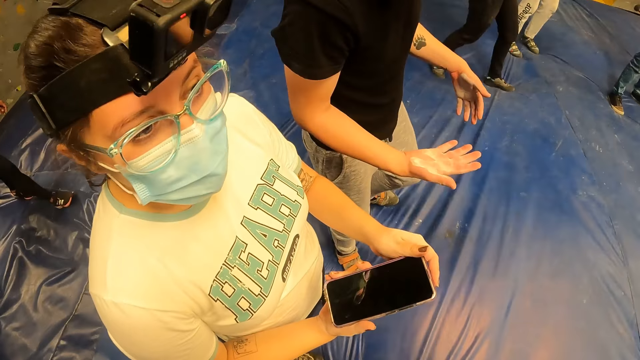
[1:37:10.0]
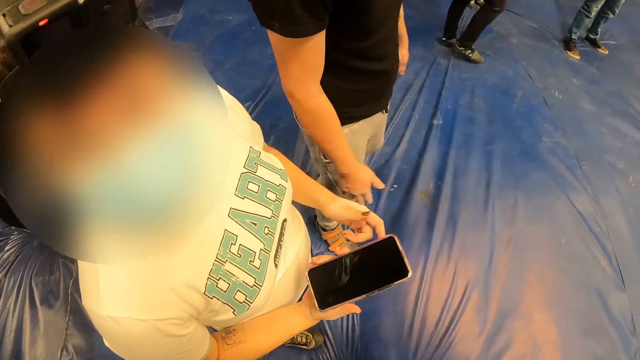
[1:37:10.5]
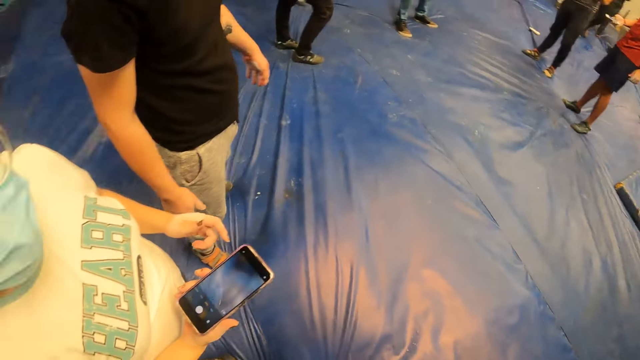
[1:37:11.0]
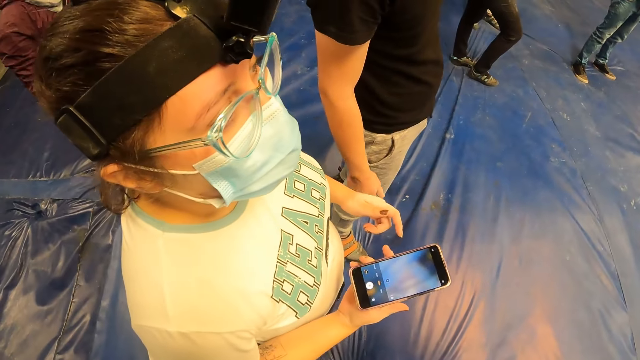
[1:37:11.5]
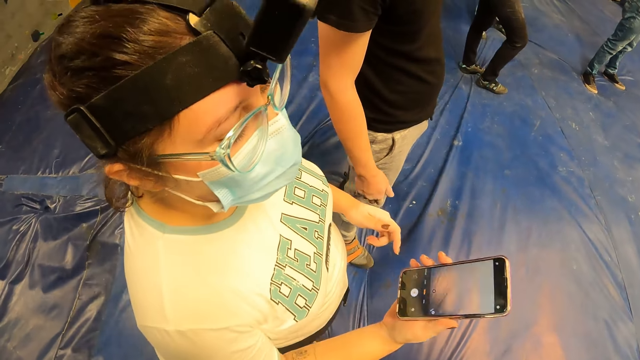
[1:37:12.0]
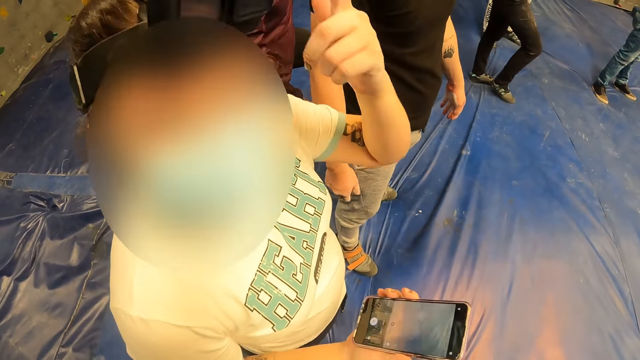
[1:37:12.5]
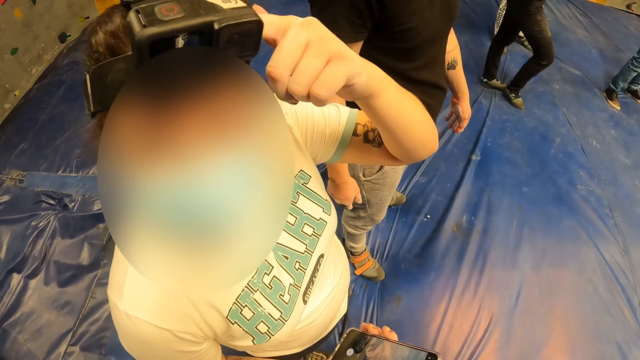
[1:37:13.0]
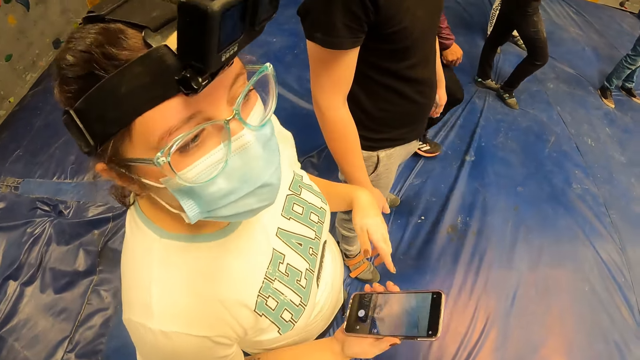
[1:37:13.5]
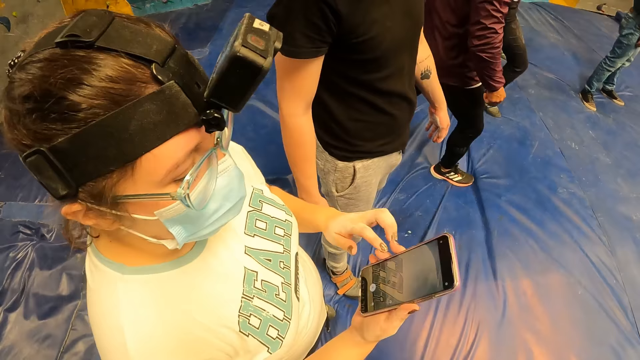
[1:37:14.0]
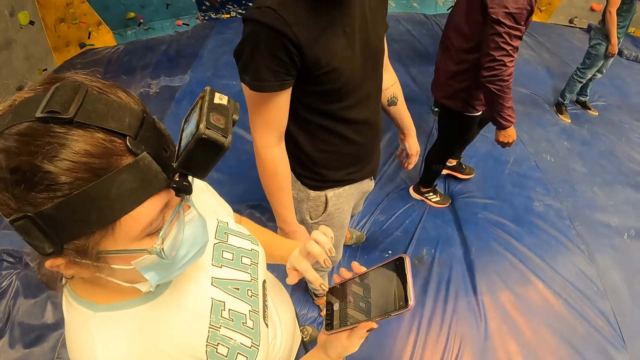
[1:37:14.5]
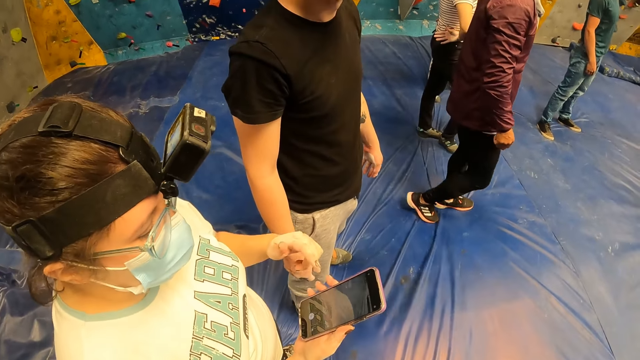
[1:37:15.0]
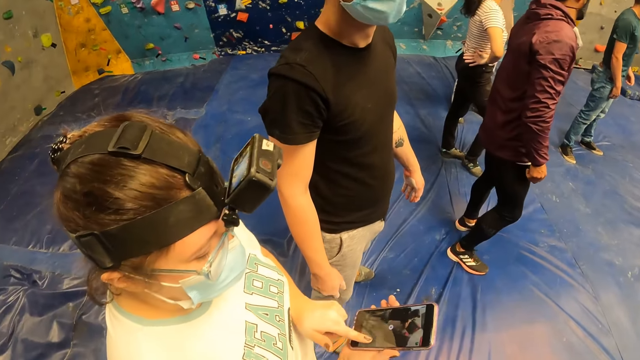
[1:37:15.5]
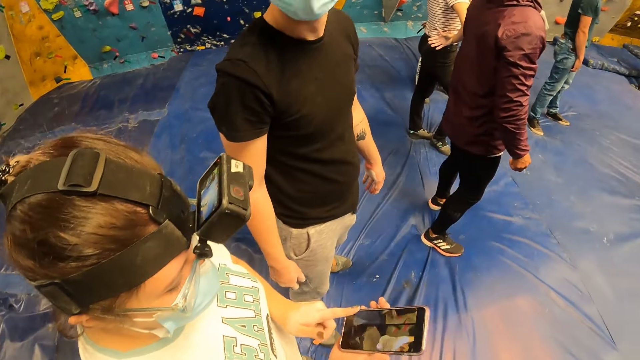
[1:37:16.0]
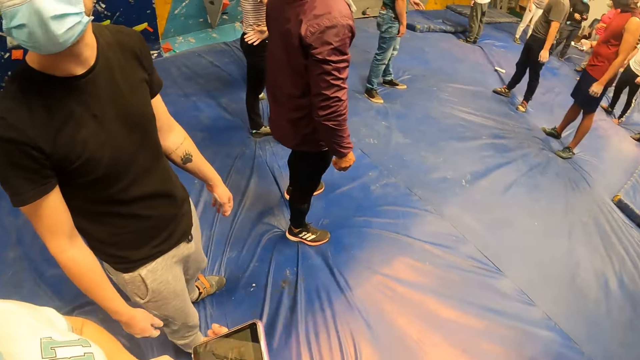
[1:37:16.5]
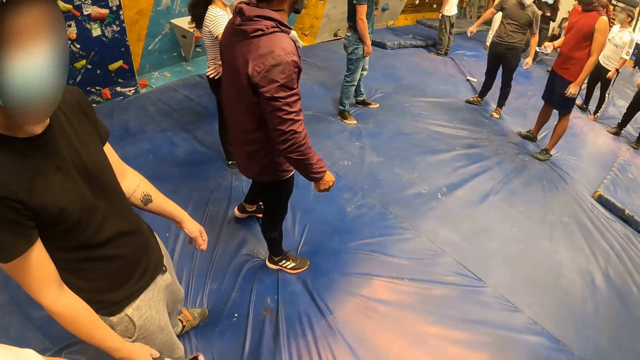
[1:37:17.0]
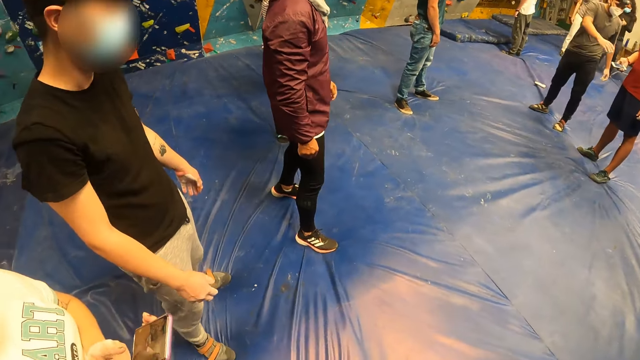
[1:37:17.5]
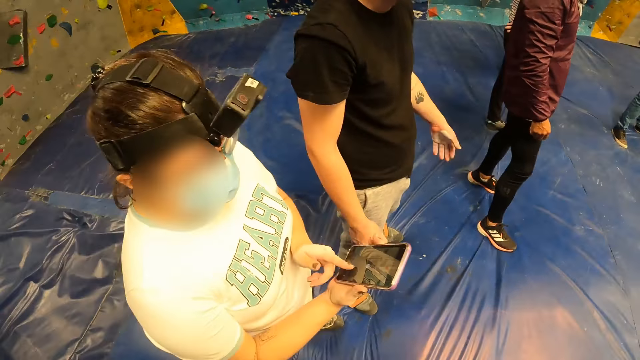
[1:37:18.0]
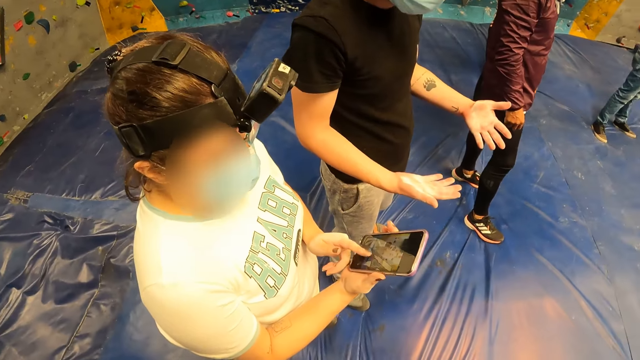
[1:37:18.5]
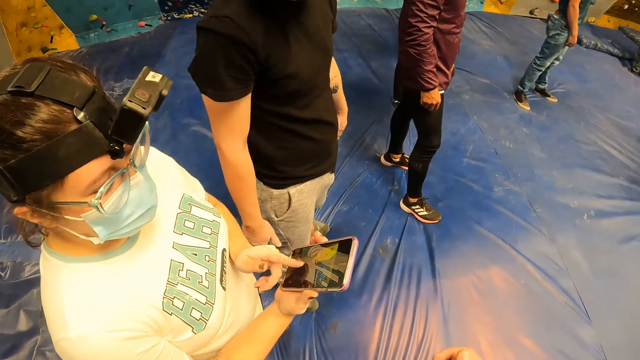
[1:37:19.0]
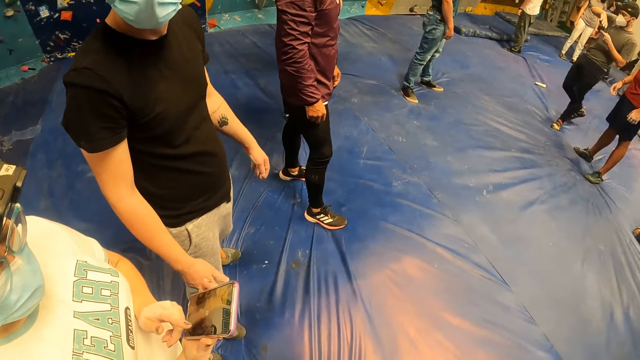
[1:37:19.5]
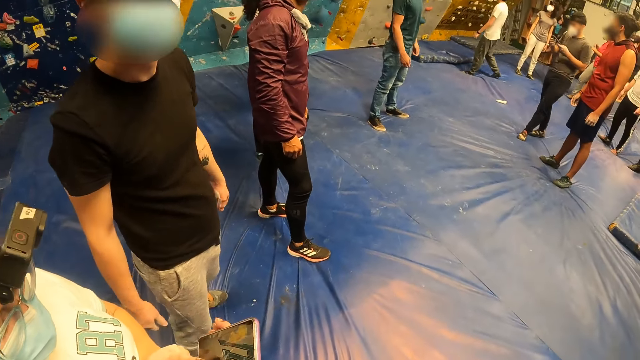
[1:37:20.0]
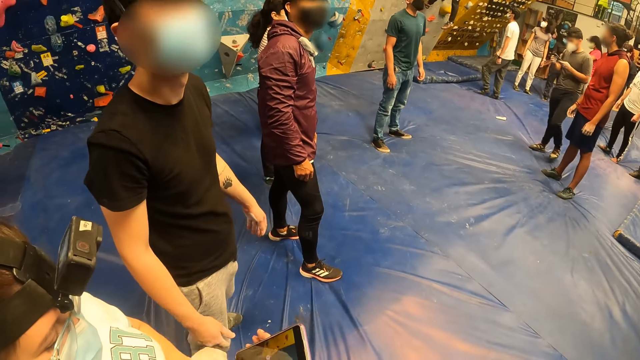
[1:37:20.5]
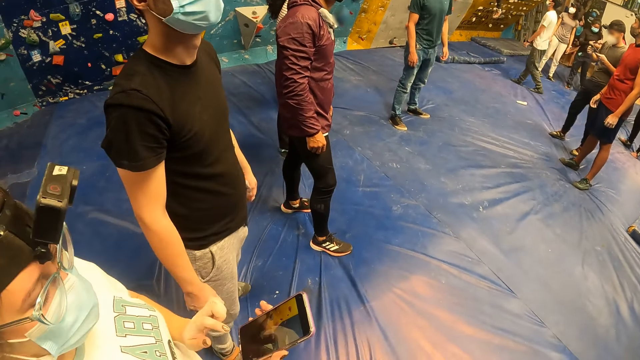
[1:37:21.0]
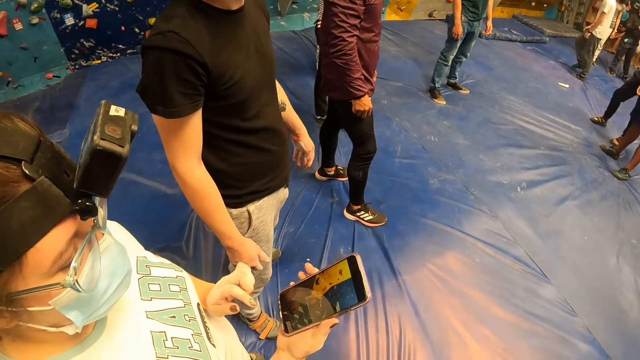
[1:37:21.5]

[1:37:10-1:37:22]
The woman touches the camera and operates the mobile phone with both hands.

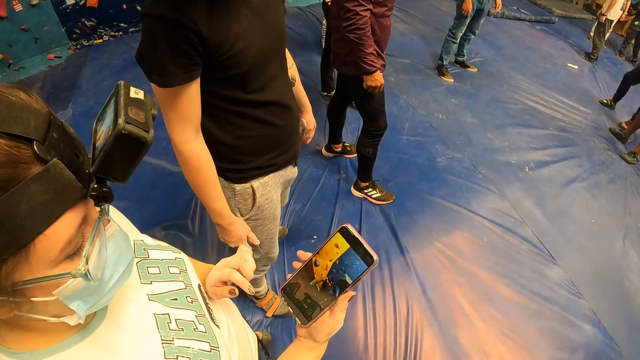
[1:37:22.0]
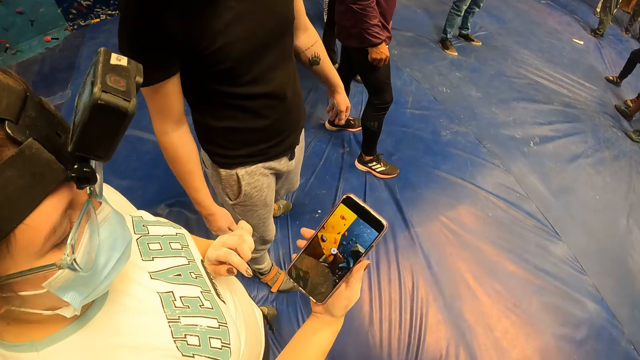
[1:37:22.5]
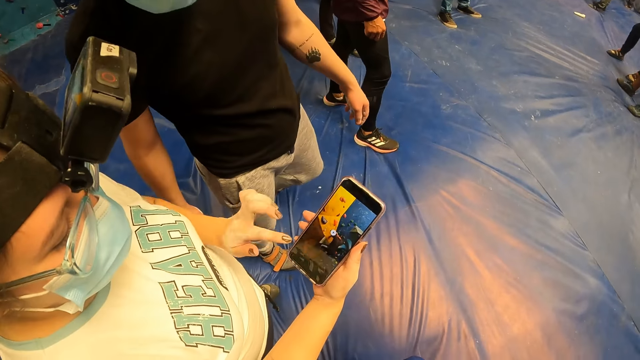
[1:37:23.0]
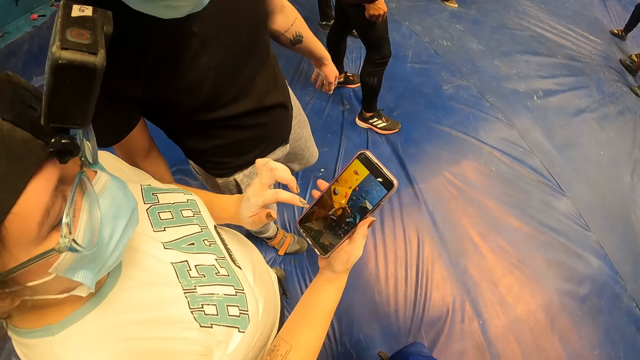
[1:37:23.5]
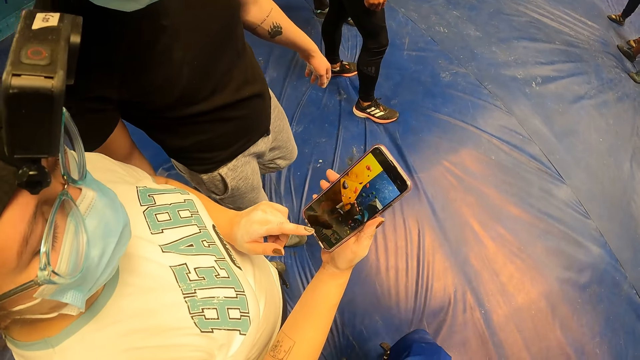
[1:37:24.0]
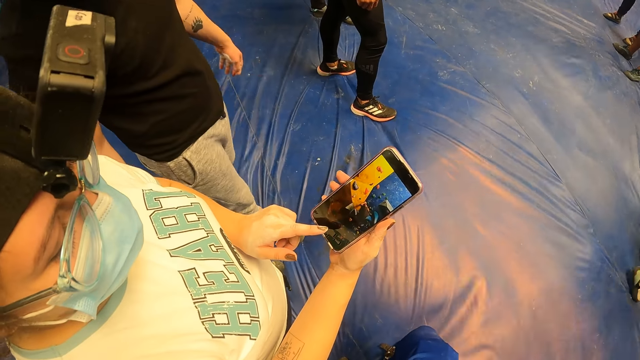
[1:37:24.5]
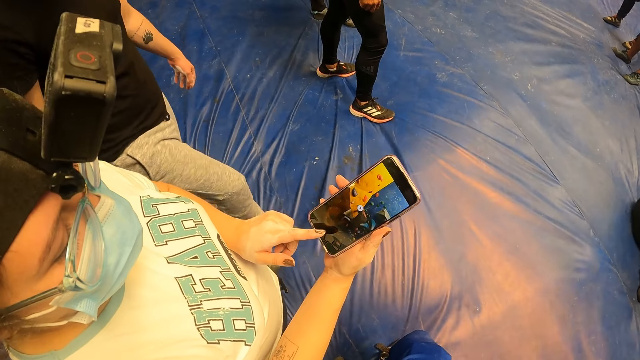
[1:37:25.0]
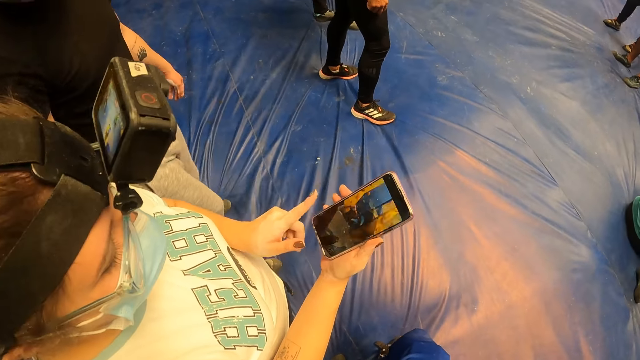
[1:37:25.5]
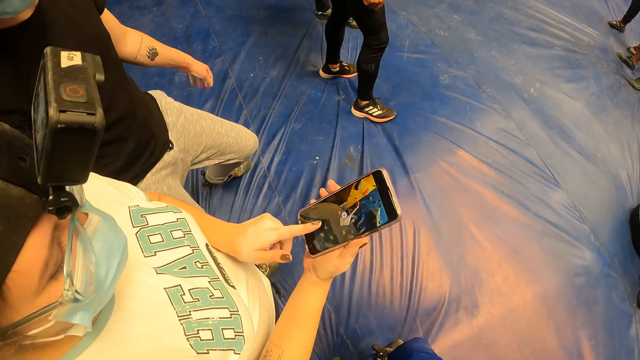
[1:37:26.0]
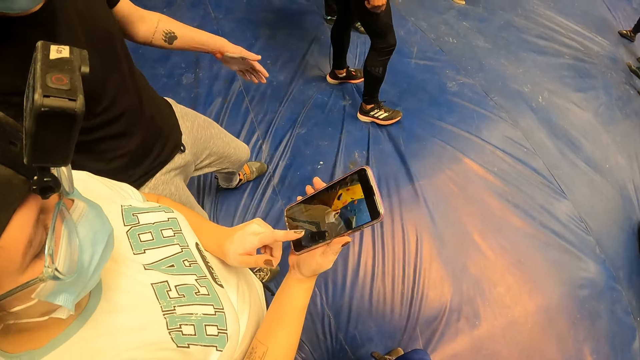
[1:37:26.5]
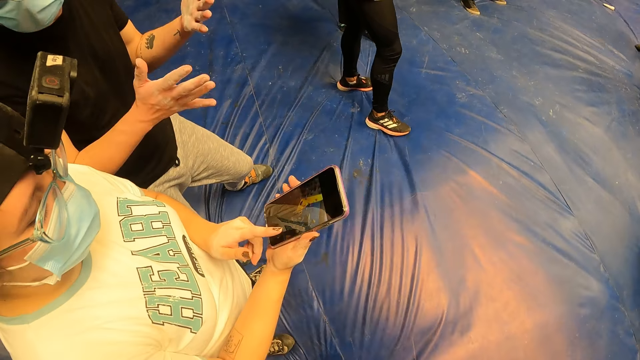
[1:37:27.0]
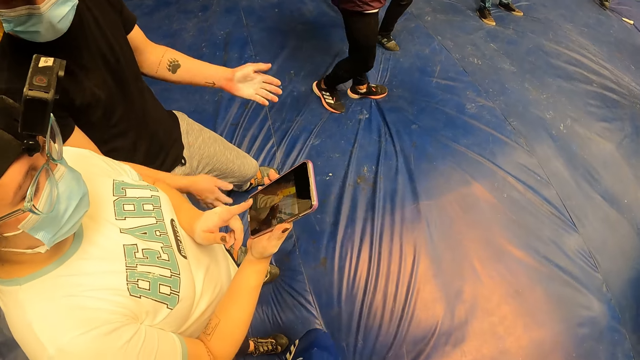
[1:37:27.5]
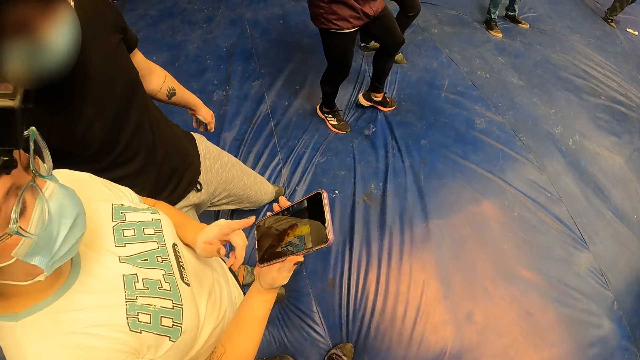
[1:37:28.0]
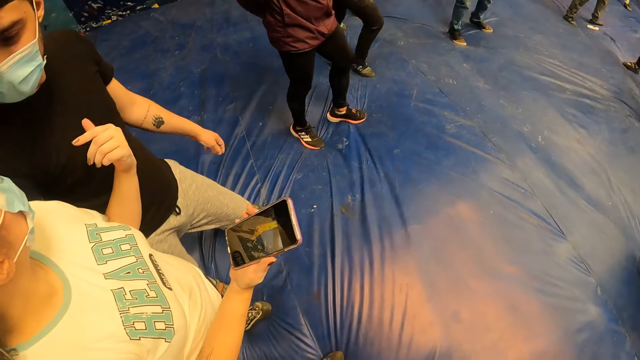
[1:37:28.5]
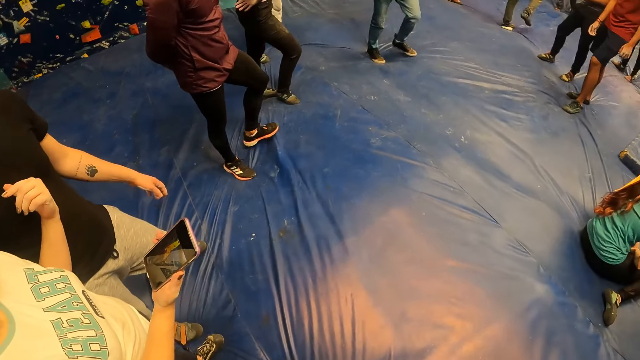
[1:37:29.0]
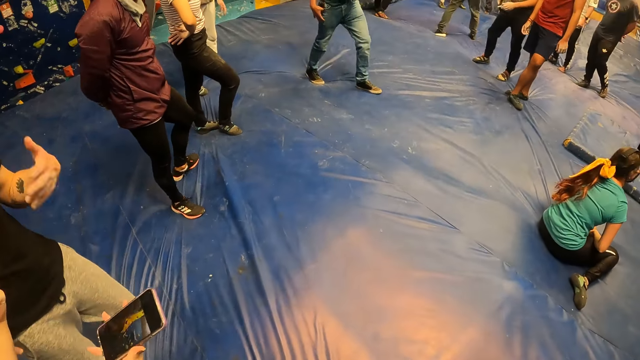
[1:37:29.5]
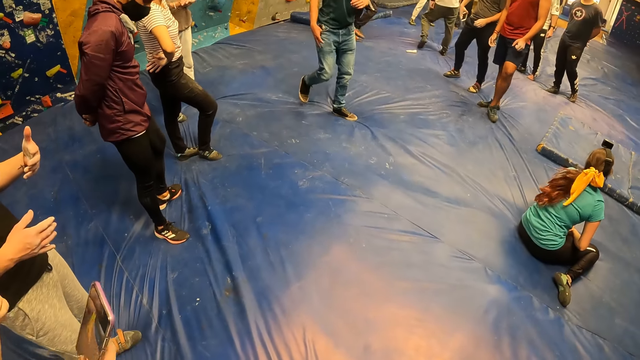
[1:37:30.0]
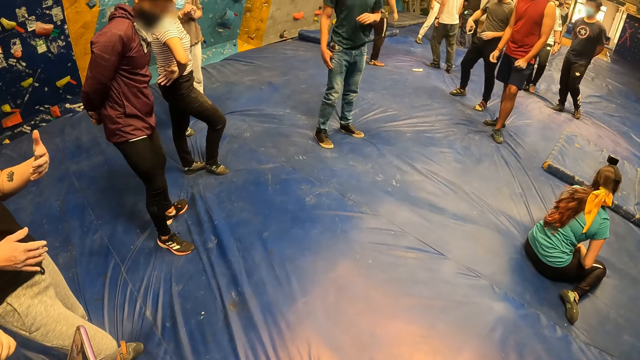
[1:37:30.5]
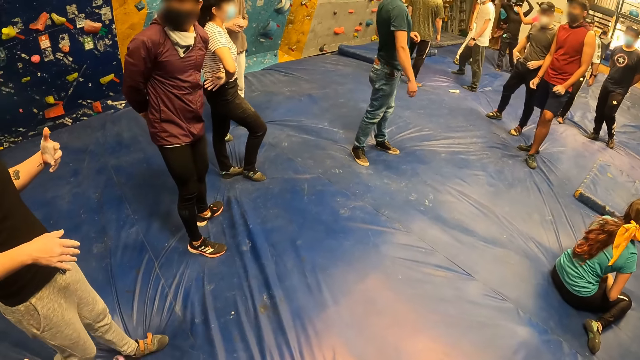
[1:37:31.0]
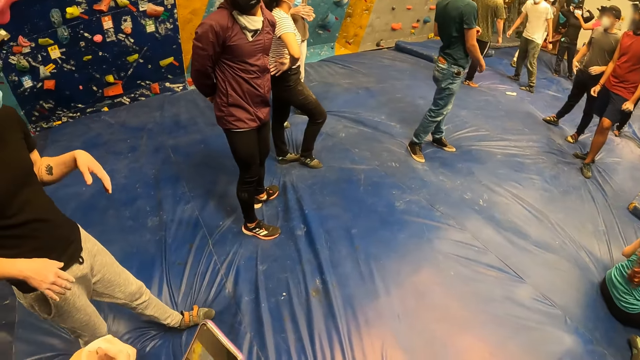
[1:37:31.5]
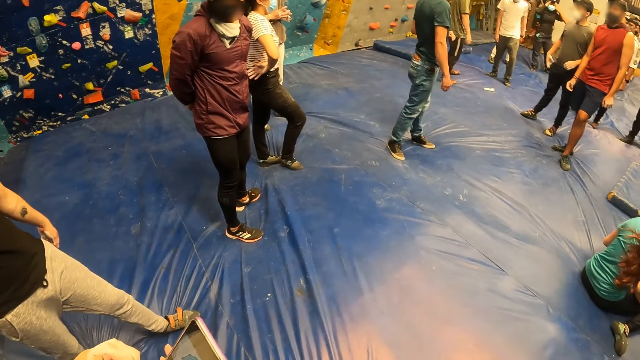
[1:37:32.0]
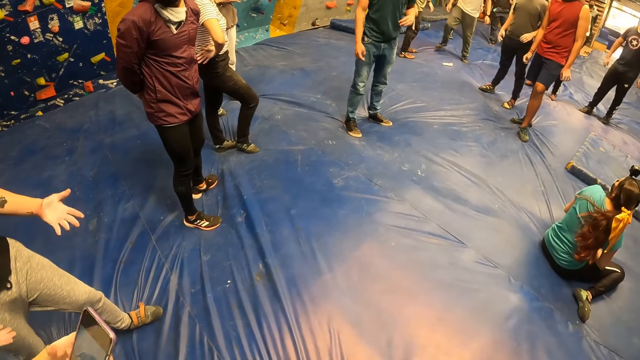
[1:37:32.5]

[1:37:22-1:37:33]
A person talks to the colleague. The woman talks to the colleague.
